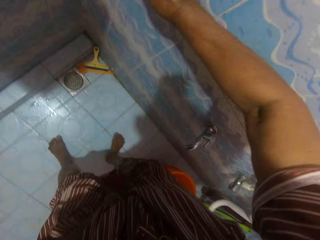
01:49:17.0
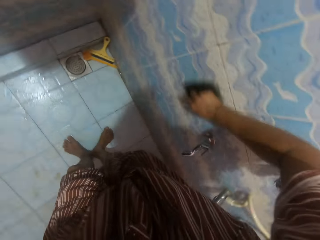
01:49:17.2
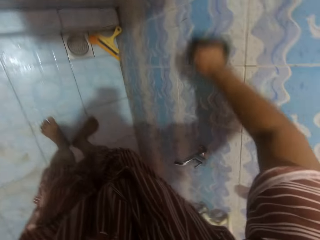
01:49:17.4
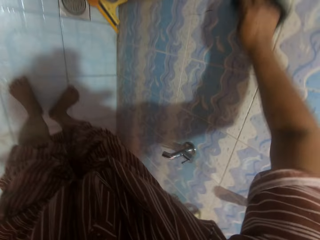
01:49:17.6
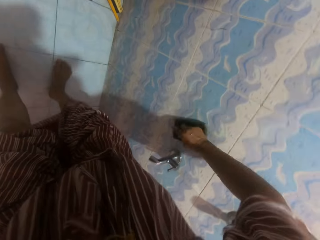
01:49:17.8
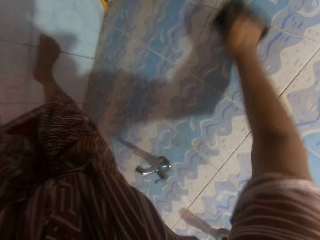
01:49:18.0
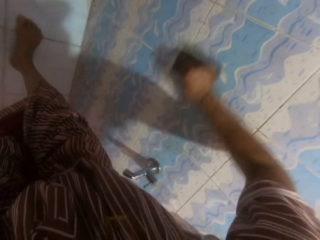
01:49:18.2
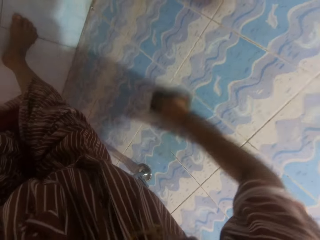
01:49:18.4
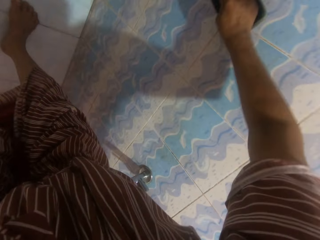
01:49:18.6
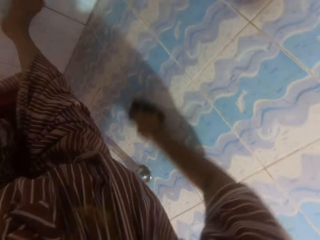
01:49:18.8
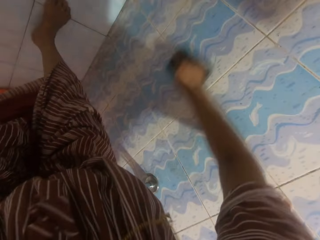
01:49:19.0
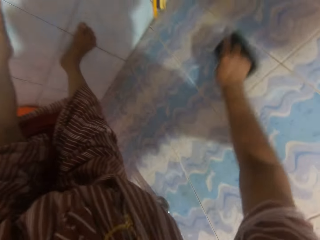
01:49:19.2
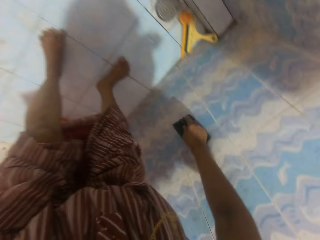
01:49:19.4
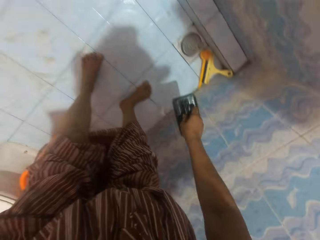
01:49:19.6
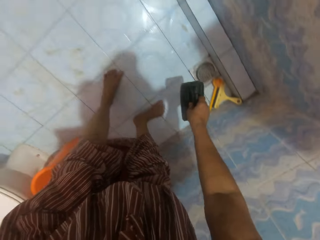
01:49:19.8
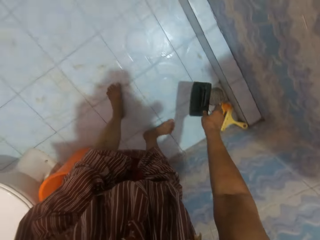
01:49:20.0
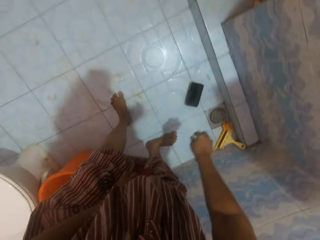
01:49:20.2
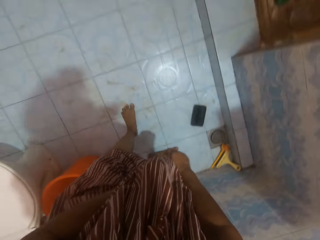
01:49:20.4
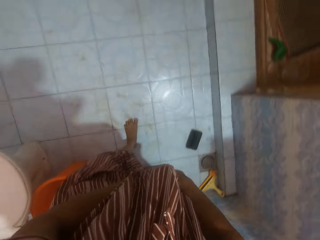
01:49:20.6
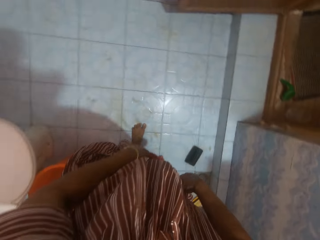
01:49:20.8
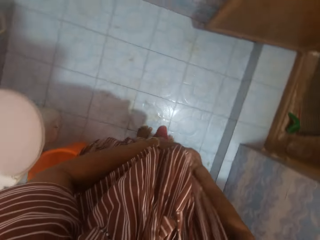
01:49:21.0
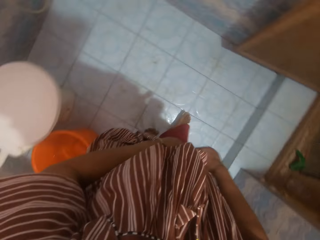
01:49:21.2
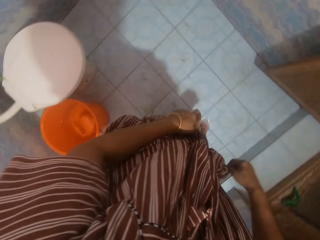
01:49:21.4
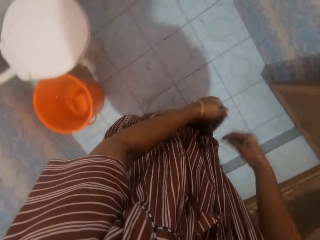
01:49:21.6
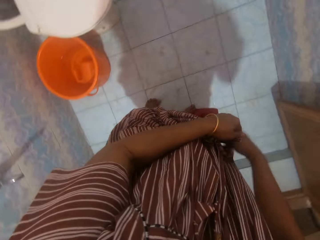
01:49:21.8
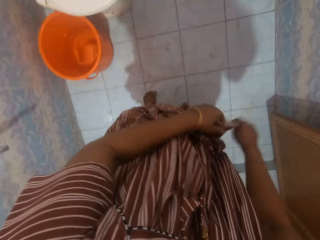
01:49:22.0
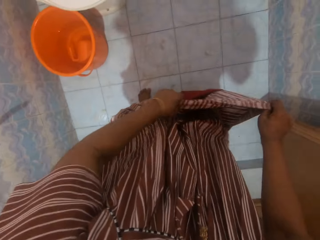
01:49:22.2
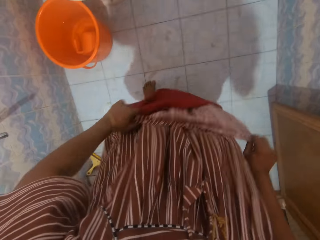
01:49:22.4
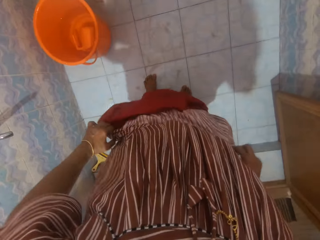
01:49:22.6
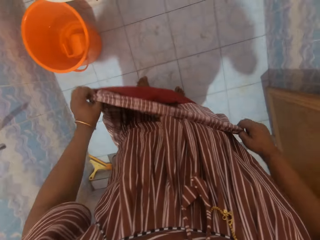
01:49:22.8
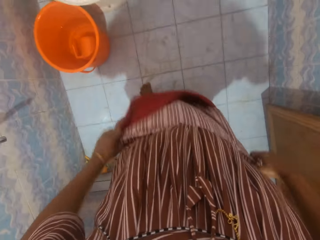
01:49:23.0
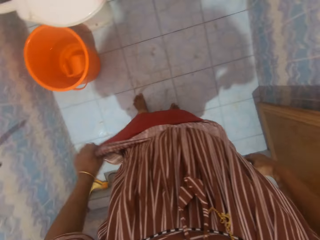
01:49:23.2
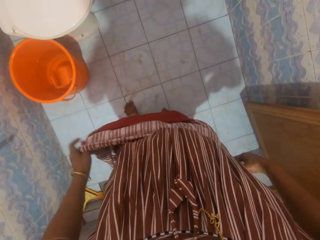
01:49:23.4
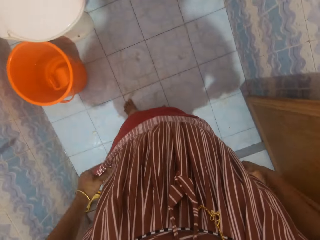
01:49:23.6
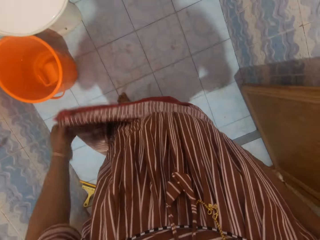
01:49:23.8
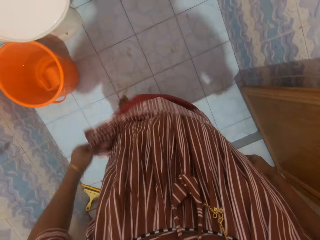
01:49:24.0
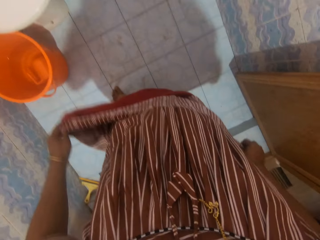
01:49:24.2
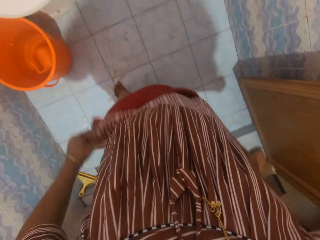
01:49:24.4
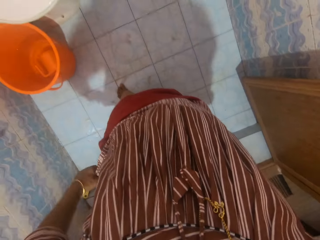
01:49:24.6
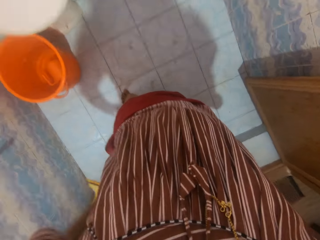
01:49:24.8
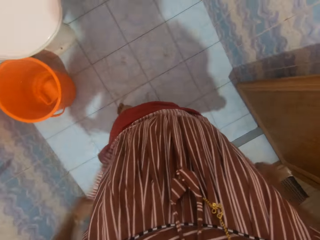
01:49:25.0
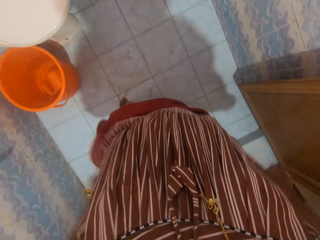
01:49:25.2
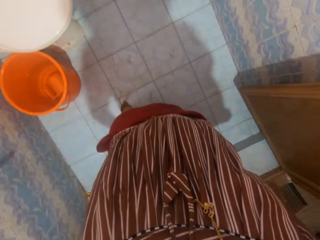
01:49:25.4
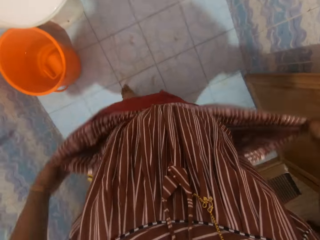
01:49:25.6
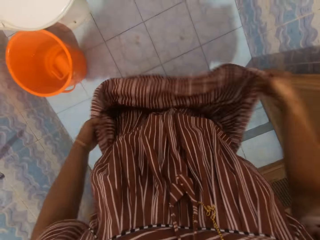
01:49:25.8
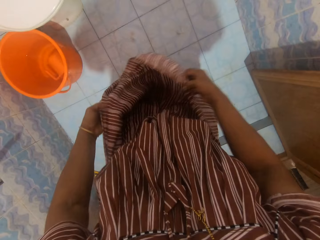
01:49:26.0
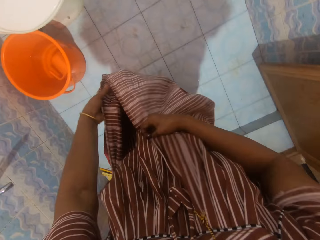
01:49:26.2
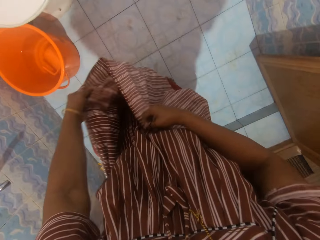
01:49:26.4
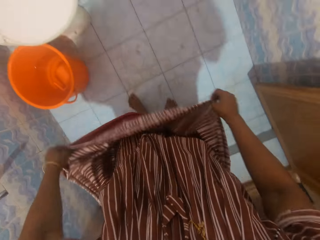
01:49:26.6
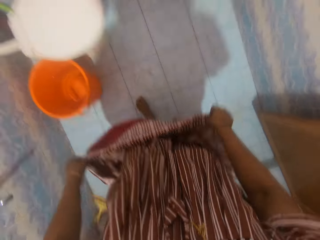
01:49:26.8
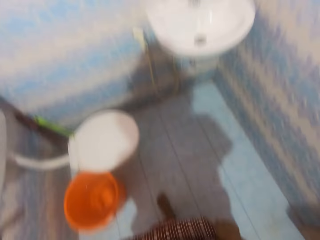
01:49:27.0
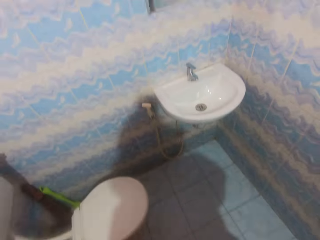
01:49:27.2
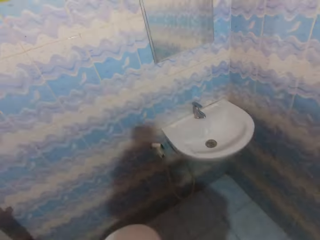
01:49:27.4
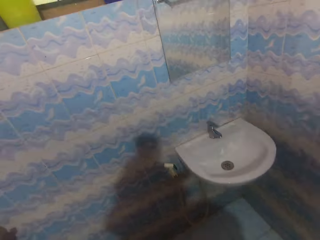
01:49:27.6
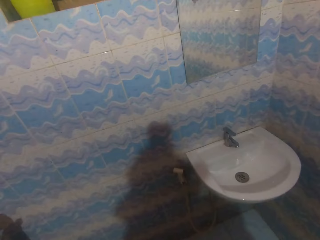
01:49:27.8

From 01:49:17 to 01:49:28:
The camera wearer drops the scrubbing brush on the bathroom floor. They fold a garment with both hands. They move around.

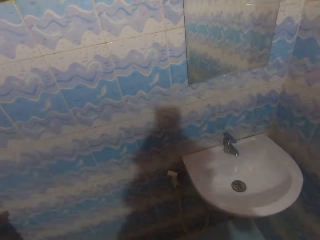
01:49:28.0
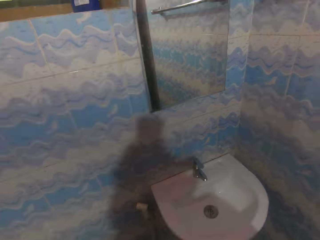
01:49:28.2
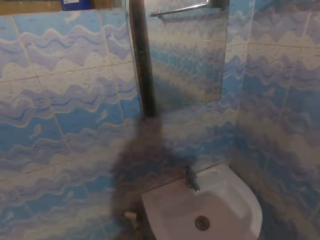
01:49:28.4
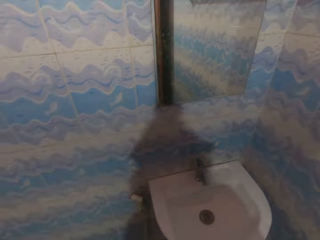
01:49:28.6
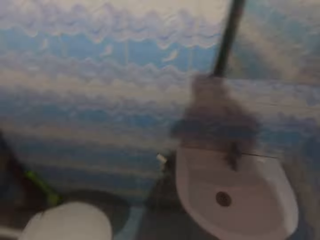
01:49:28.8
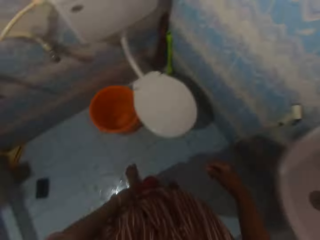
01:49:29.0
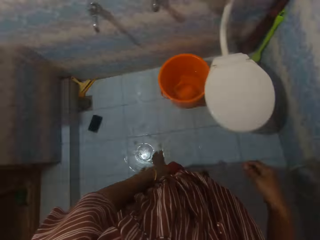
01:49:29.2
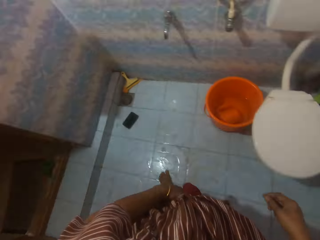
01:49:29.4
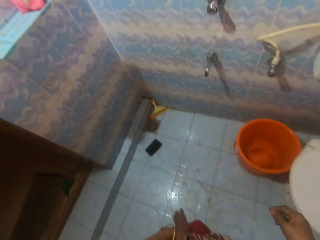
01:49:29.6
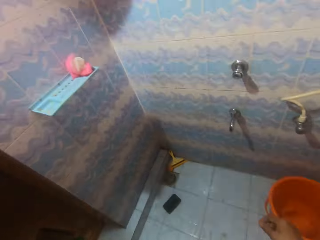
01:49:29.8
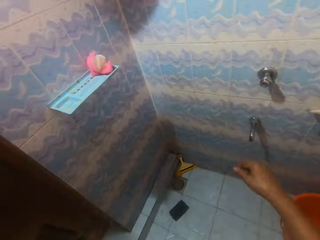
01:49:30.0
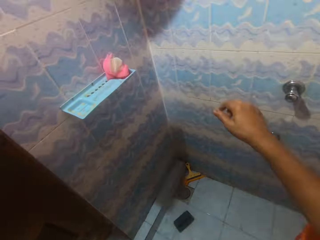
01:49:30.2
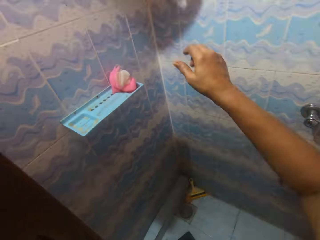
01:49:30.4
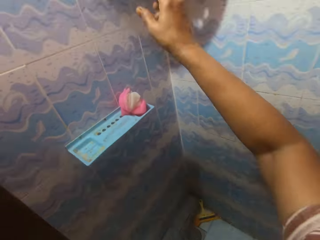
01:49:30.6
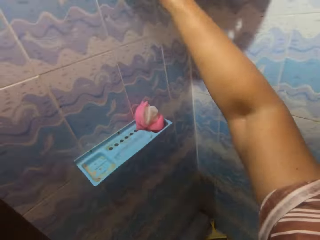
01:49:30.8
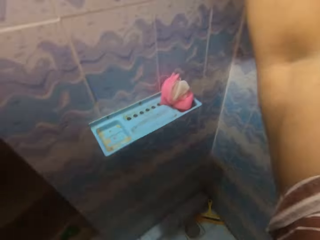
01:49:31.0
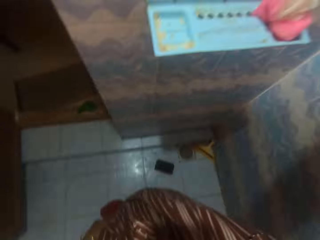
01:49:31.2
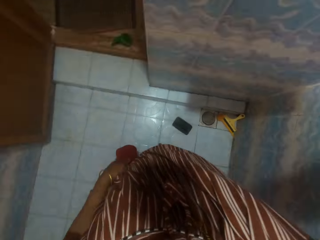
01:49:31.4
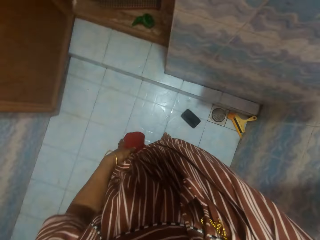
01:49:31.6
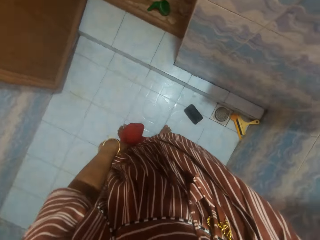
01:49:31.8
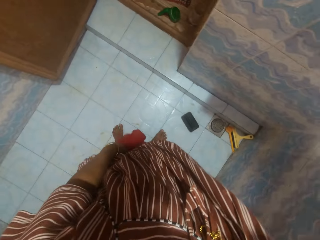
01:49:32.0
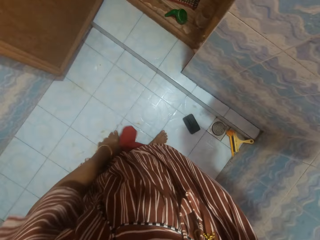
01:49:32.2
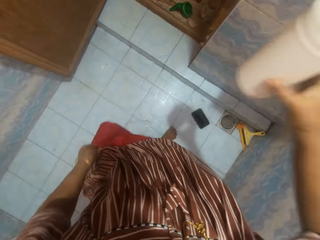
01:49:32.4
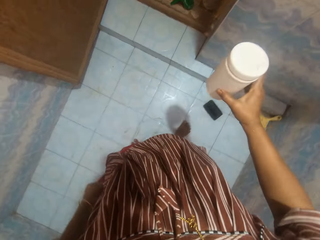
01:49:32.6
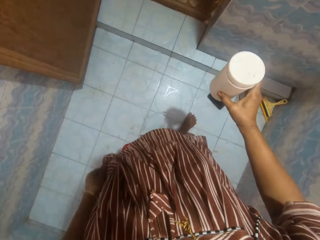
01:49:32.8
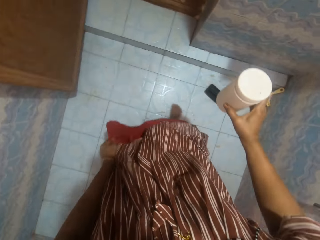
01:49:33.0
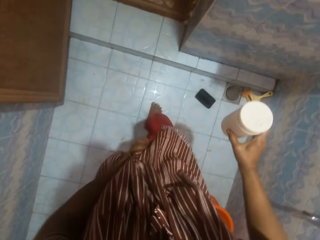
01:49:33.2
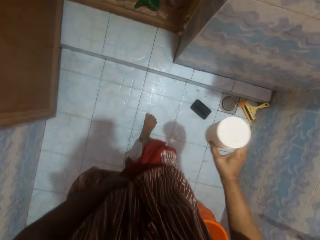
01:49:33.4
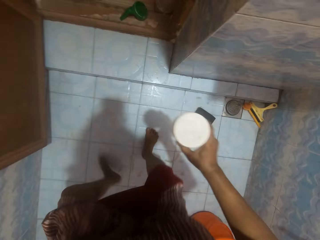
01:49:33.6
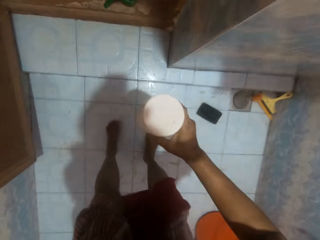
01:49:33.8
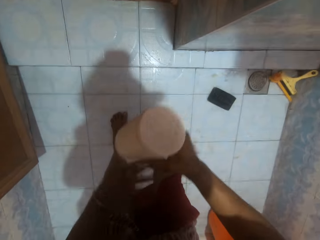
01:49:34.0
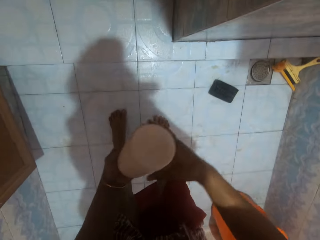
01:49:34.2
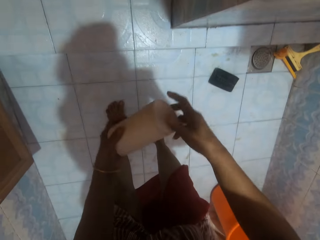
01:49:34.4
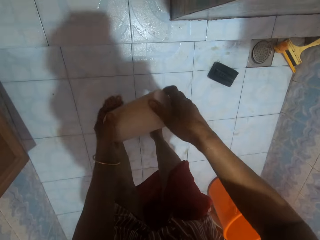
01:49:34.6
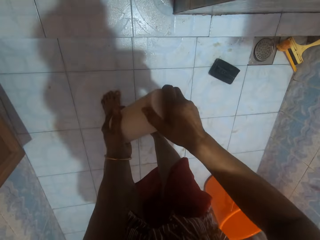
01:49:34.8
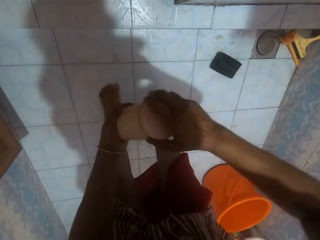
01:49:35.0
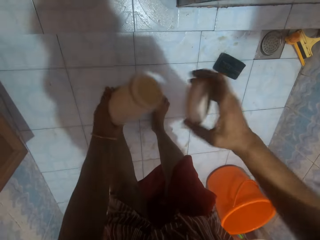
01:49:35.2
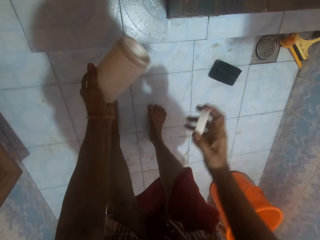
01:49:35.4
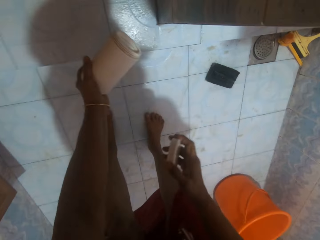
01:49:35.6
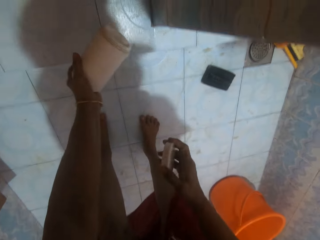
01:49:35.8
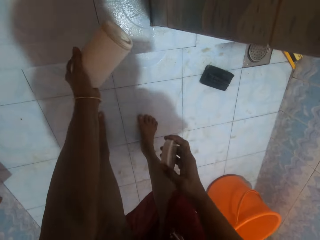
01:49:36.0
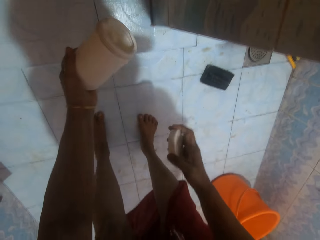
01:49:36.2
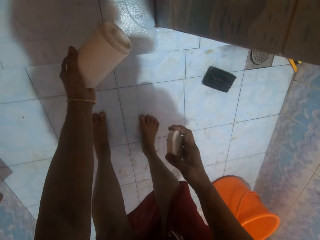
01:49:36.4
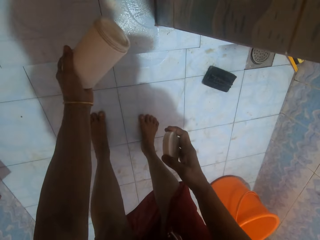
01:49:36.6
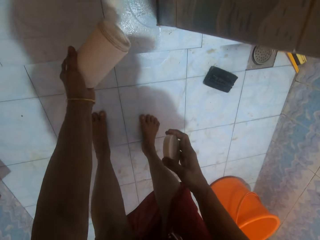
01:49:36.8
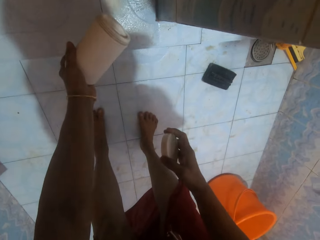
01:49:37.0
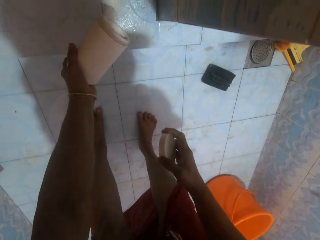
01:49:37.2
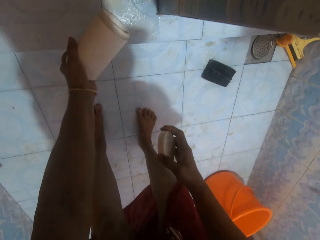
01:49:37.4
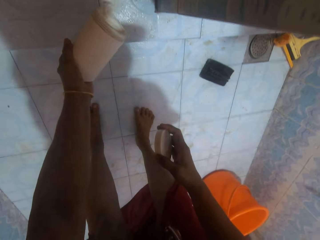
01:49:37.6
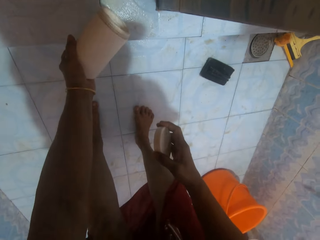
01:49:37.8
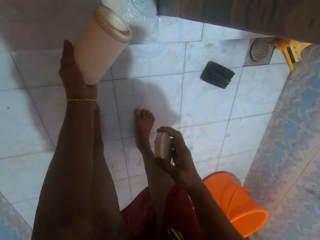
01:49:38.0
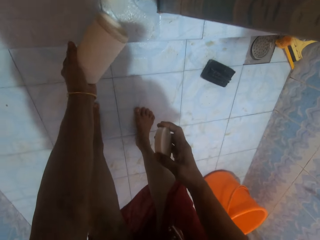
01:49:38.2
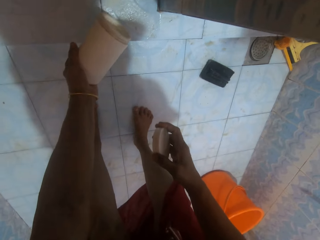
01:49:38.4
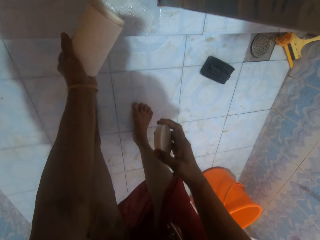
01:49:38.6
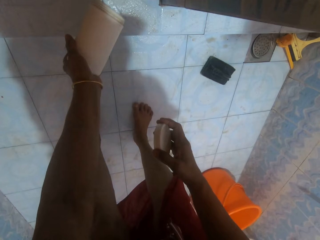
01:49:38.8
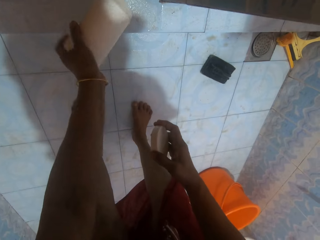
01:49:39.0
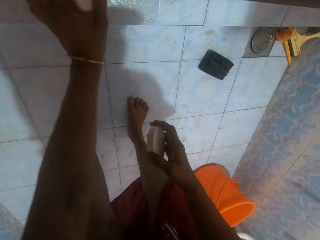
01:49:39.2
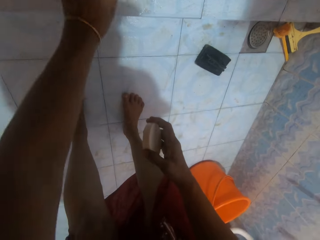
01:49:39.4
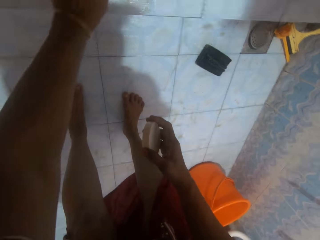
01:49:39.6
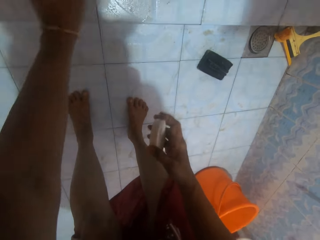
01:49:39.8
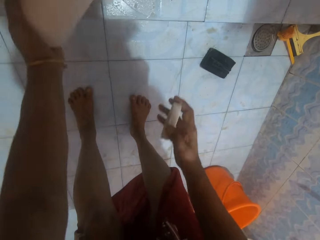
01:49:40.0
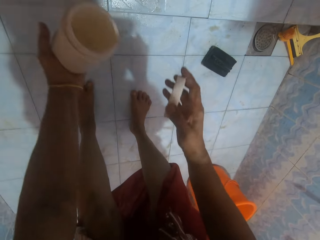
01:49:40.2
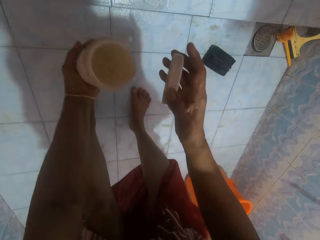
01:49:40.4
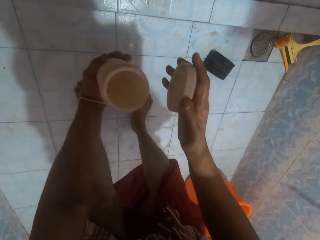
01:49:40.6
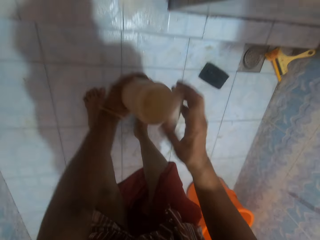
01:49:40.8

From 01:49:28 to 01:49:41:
The camera wearer raises their right hand. They pick up a white container. They hold the white container with both hands. They open the lid of the white container. They pour detergent from the container by the edge of the bathroom. They put something on the floor. They hit the white container on the edge of the bathroom.
